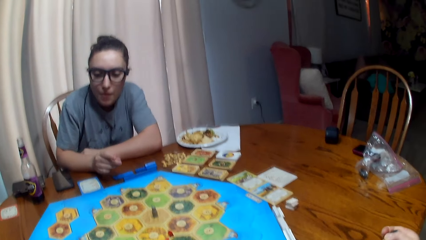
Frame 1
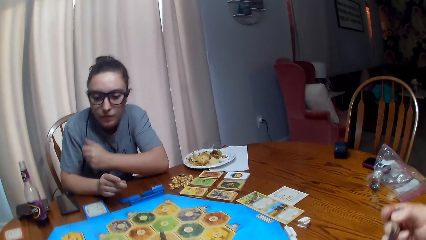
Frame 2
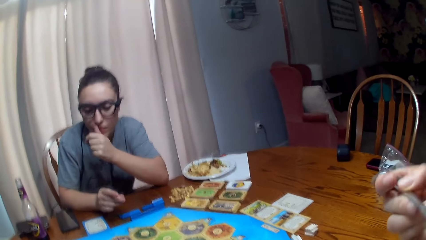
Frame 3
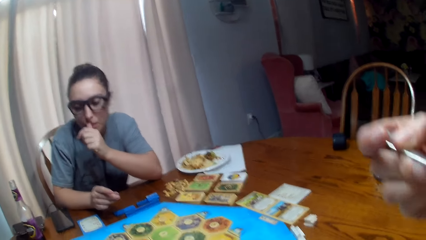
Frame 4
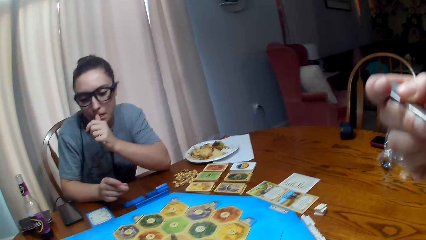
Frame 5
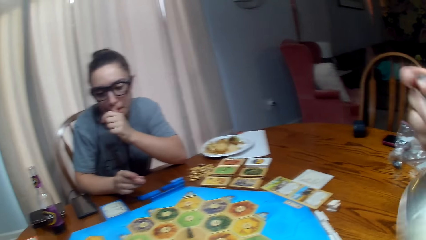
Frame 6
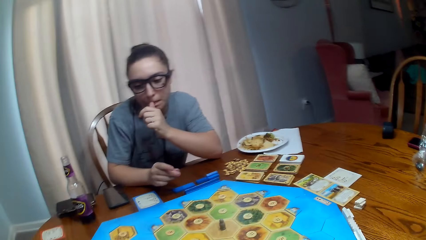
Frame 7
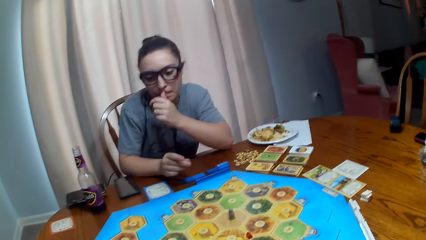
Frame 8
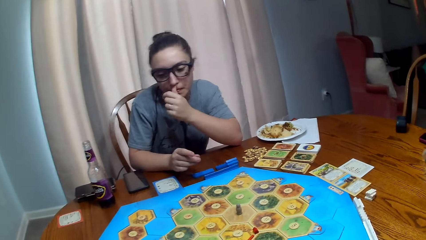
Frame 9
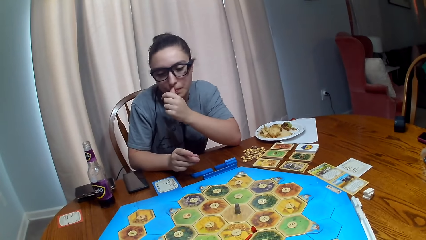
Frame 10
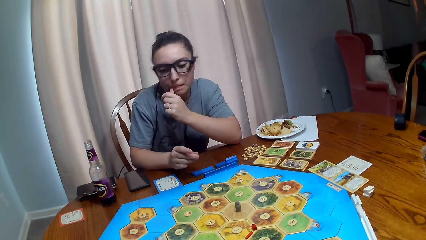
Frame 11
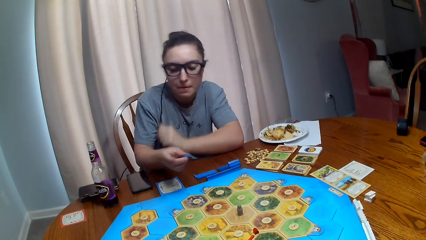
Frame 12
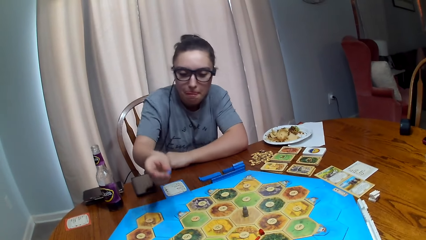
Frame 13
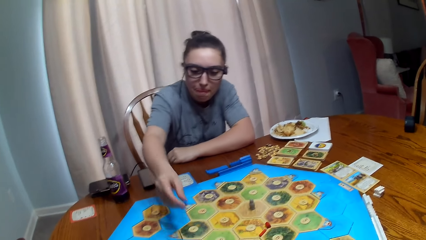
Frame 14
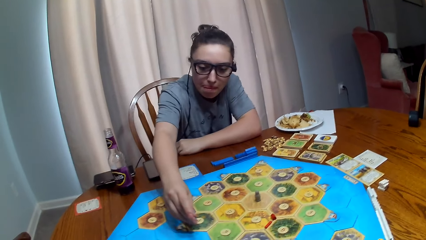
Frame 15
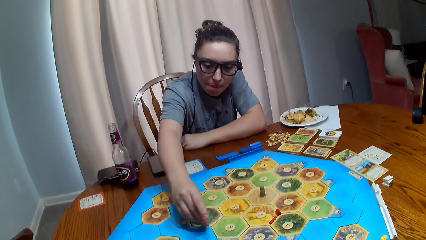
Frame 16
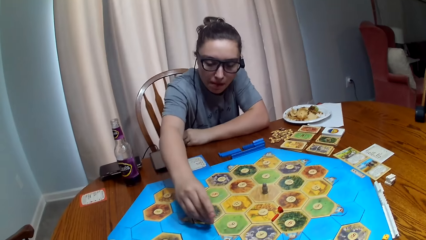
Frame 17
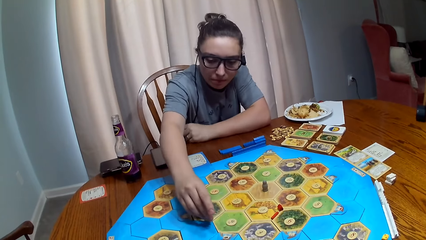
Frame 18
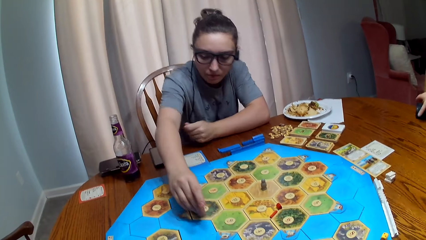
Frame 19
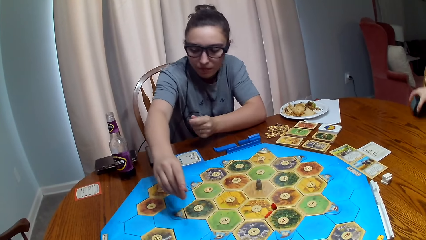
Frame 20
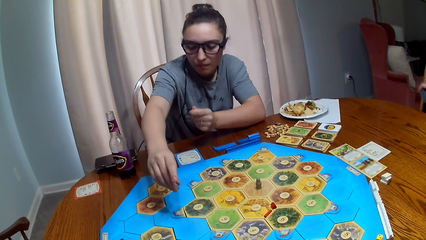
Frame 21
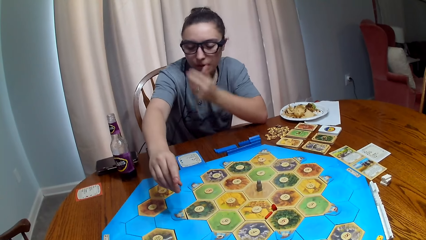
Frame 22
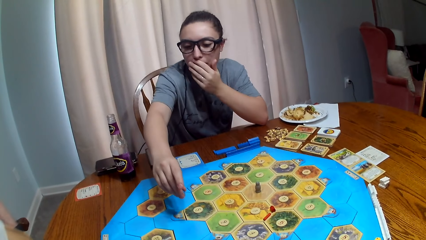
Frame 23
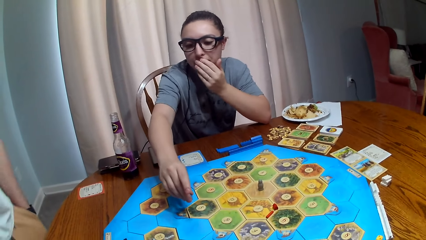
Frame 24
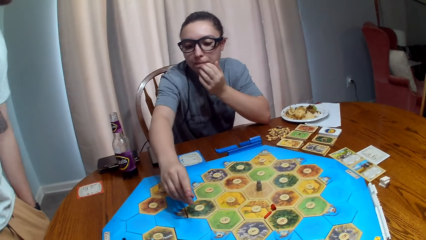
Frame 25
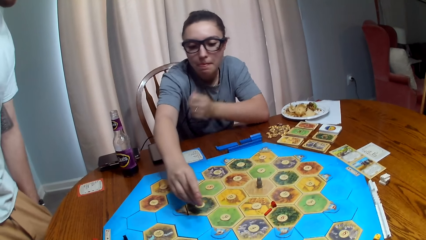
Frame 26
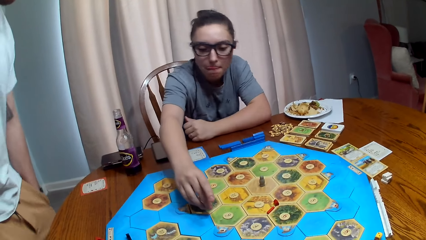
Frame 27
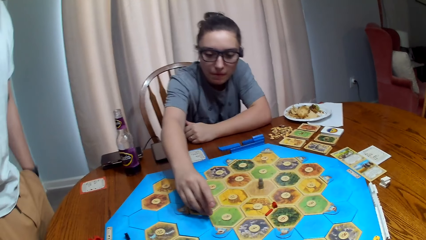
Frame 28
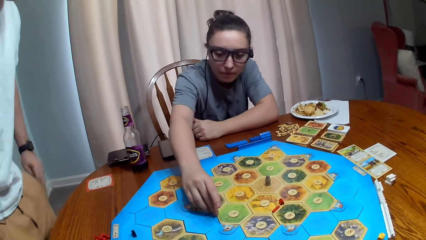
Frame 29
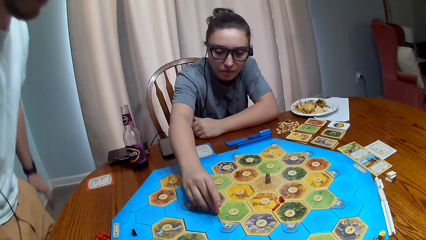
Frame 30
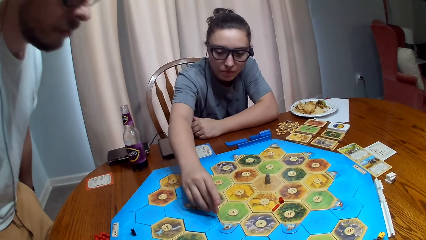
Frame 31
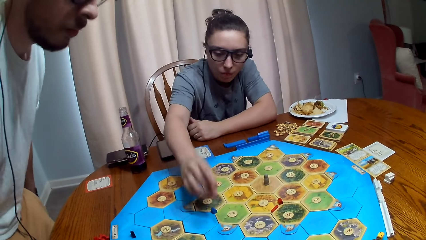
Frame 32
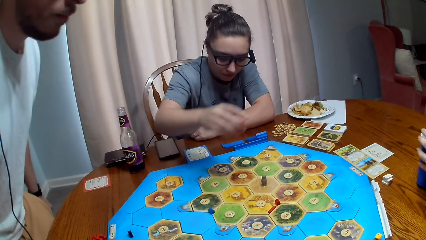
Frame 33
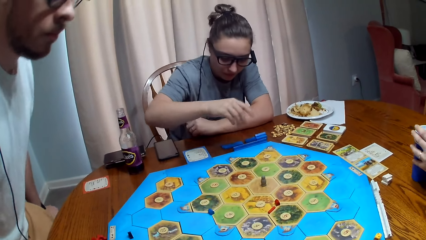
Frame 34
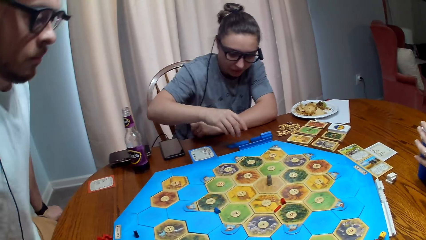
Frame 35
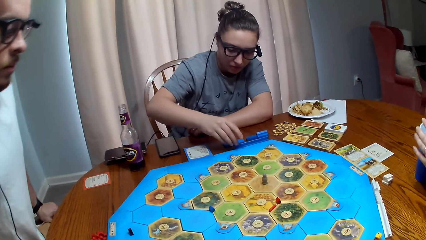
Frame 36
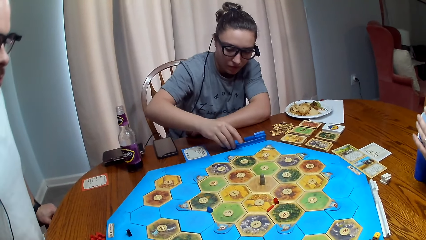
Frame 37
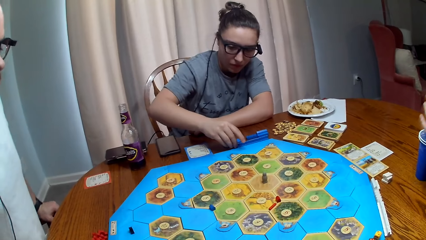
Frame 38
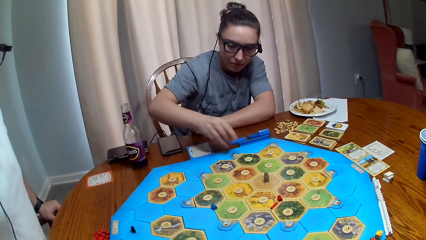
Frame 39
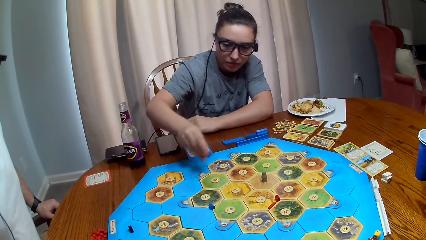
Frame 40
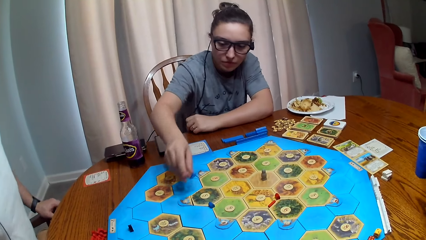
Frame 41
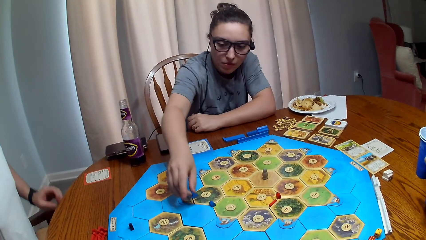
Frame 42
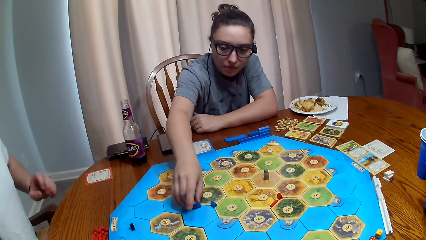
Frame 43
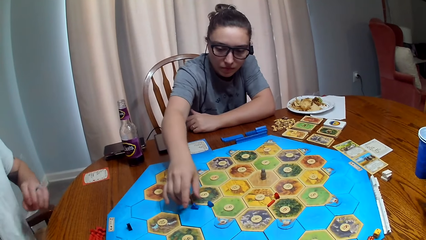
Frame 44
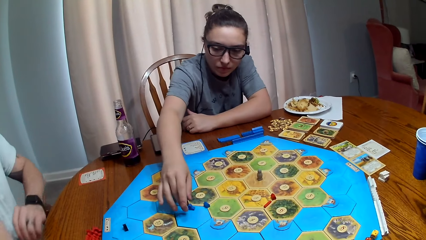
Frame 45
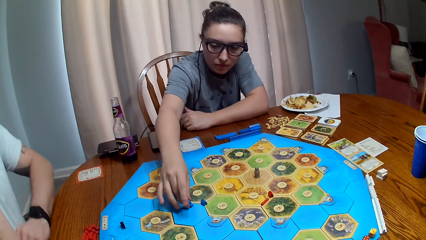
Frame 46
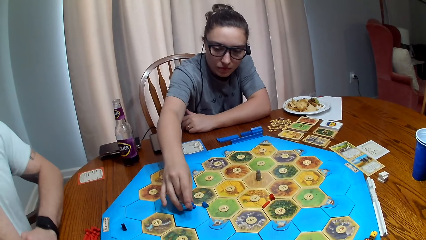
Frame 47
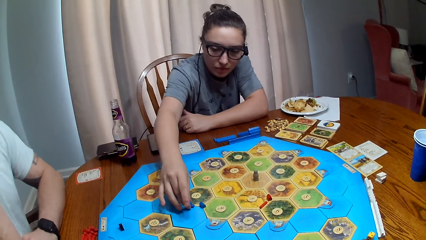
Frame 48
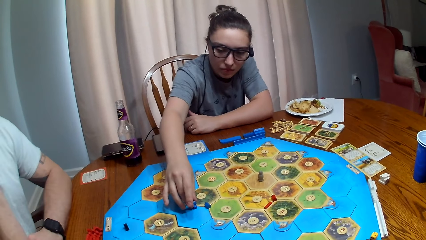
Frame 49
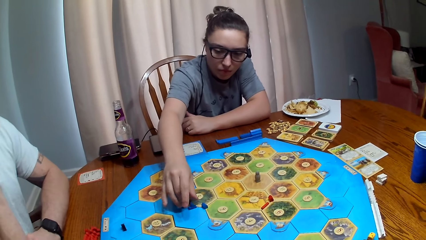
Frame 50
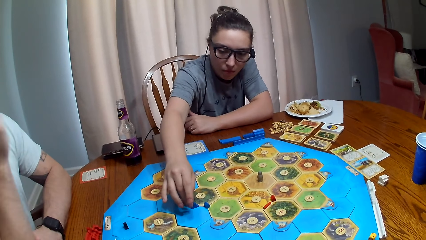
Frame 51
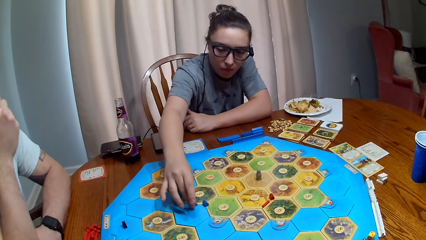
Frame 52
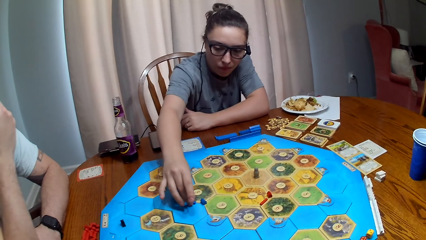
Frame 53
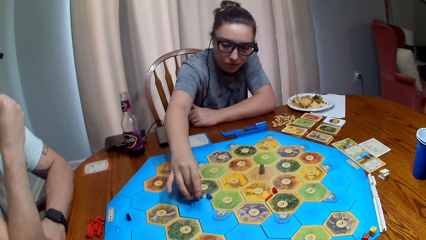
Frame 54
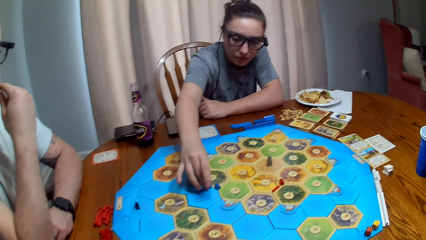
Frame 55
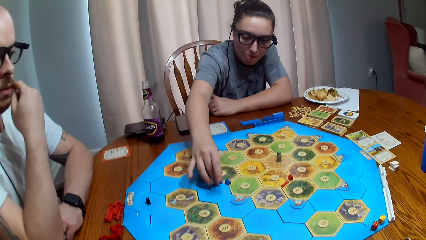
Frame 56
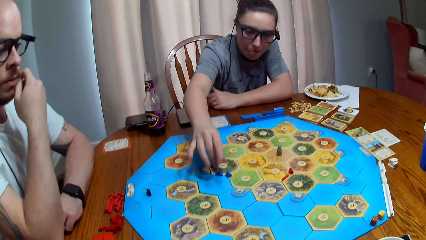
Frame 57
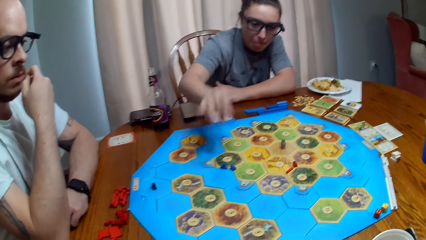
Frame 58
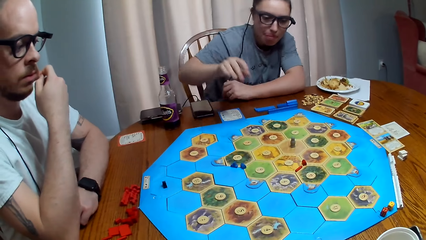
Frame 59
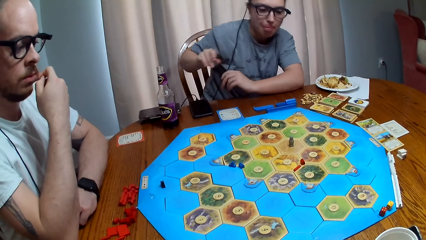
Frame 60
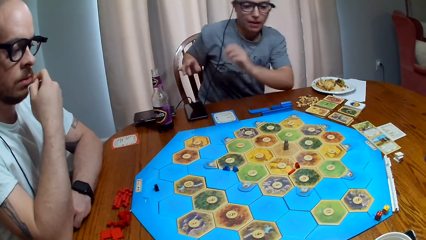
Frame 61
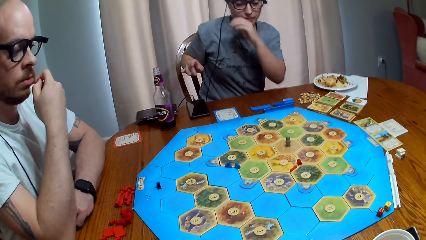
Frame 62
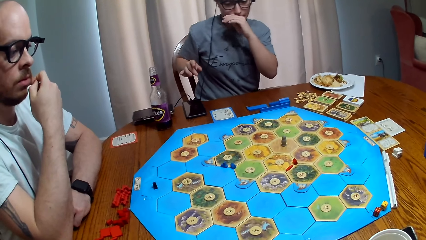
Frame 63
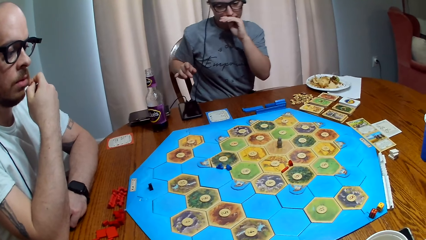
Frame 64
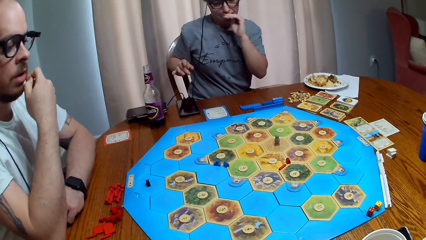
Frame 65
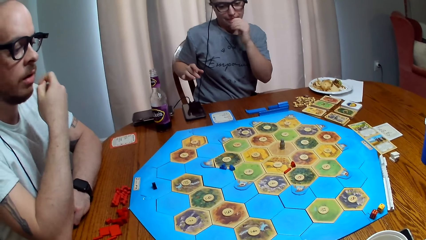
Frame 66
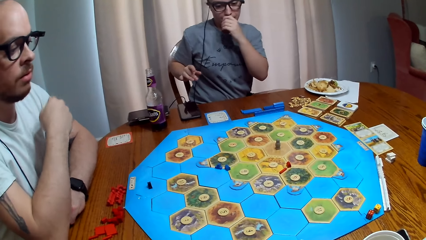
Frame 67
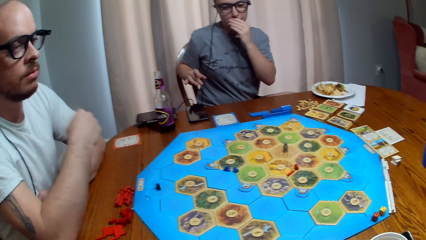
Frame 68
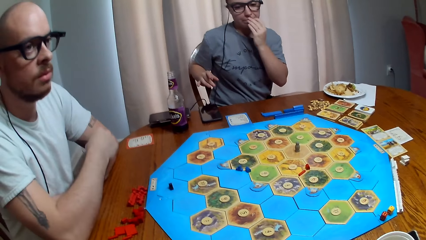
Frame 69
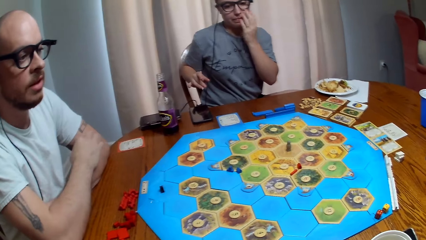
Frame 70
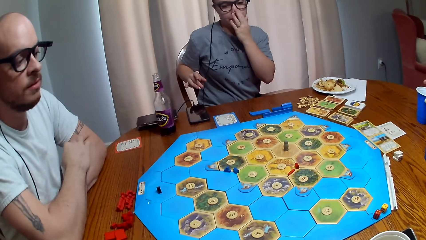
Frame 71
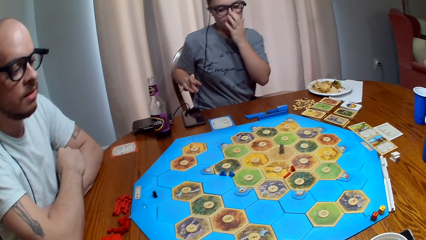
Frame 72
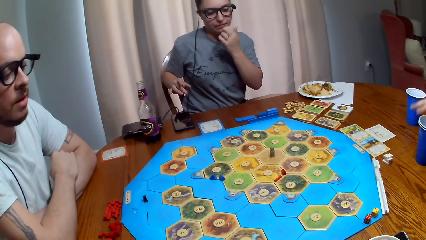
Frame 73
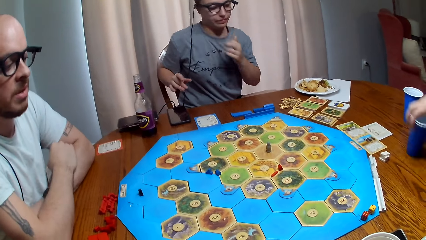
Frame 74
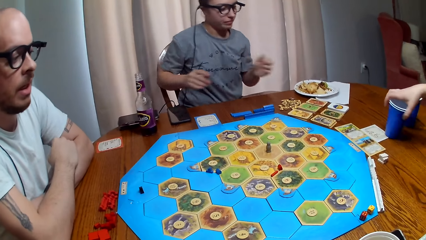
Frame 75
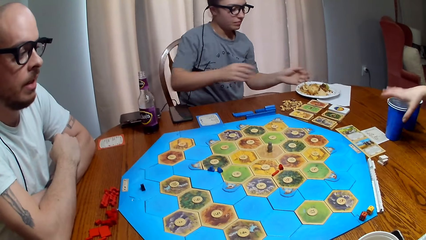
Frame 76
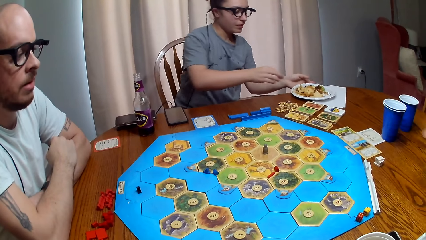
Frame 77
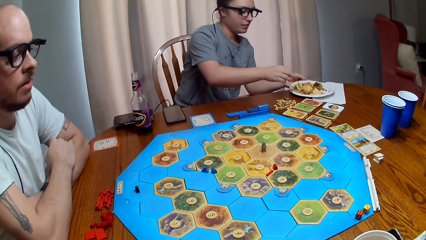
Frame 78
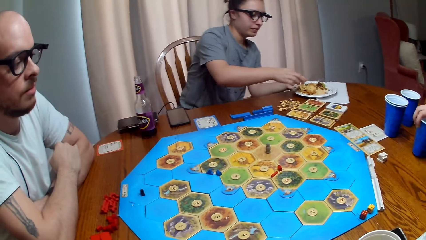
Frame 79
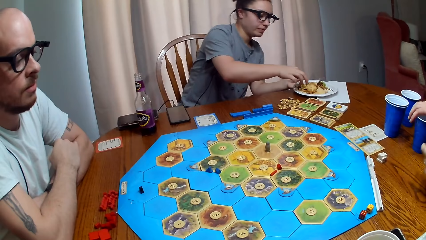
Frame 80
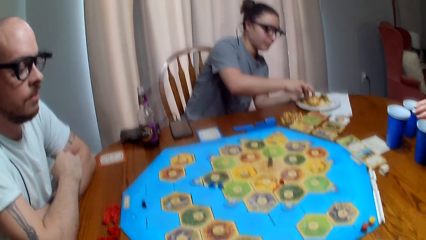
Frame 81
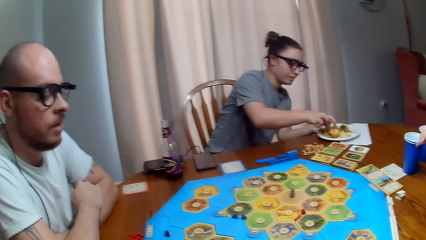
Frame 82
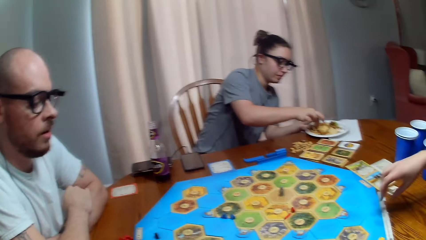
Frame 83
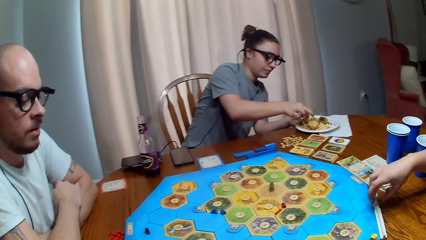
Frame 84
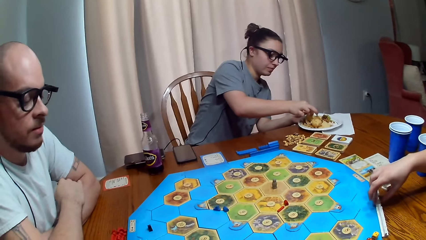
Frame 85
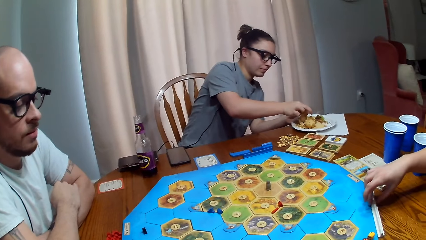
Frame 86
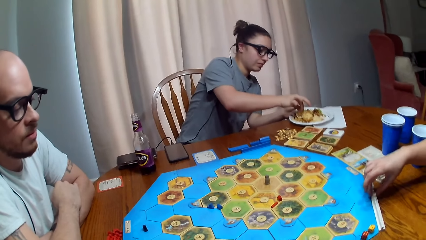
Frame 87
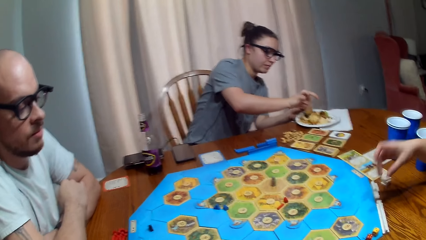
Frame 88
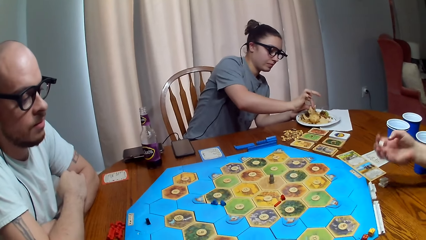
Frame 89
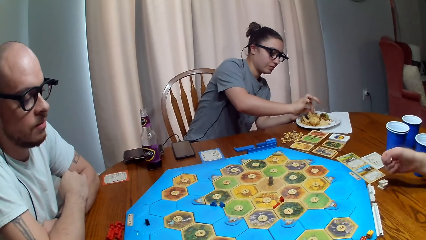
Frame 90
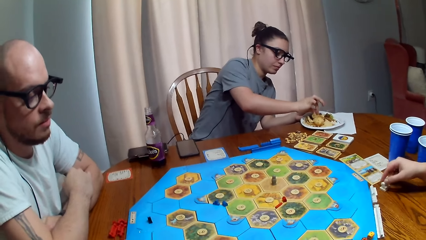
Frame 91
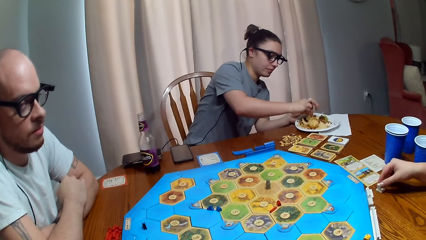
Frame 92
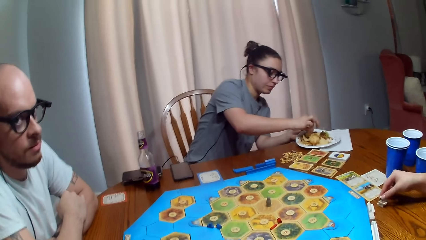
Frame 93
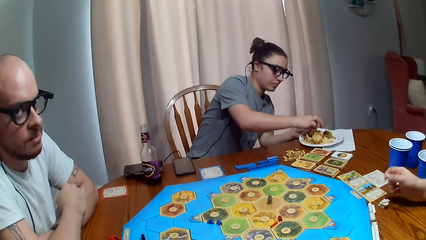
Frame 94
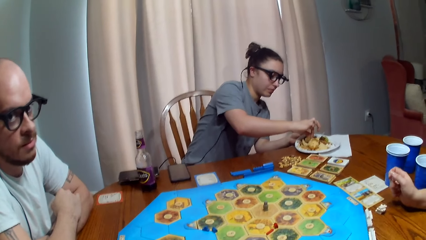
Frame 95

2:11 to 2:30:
The camera wearer eats food. A person puts dice on the table. Another person sits on the dining chair. The first person picks something from the table. The first person puts something on the board. The second person talks. The first person touches the food. A third person talks. A fourth person picks something from the table.
